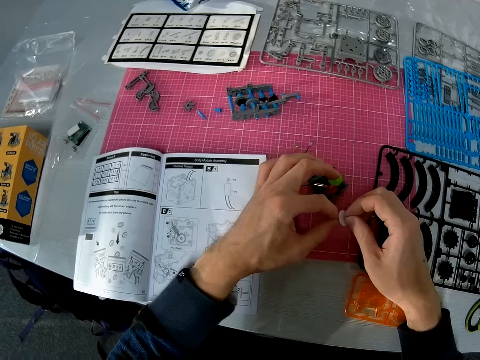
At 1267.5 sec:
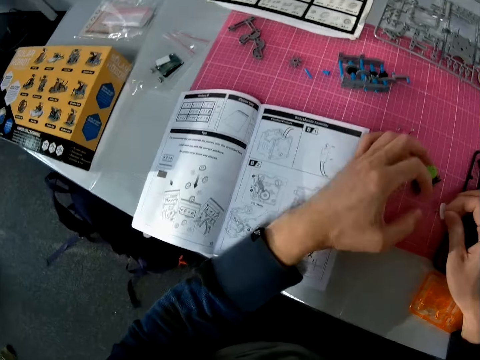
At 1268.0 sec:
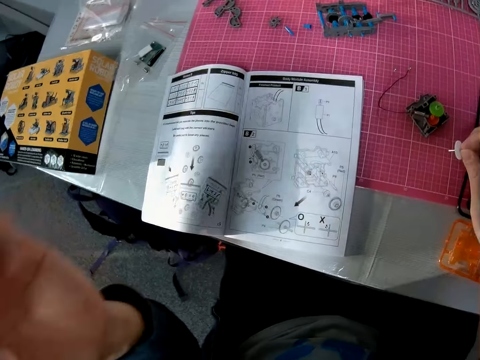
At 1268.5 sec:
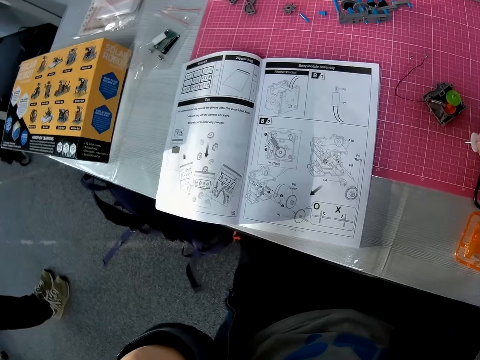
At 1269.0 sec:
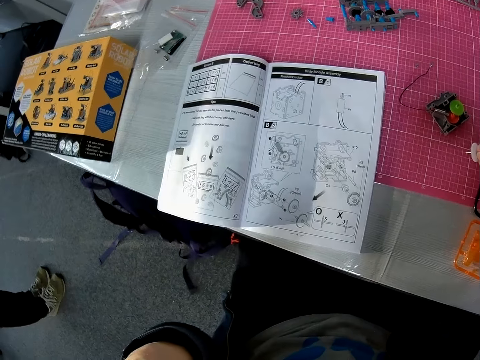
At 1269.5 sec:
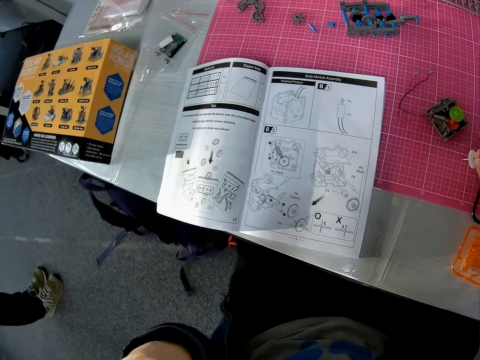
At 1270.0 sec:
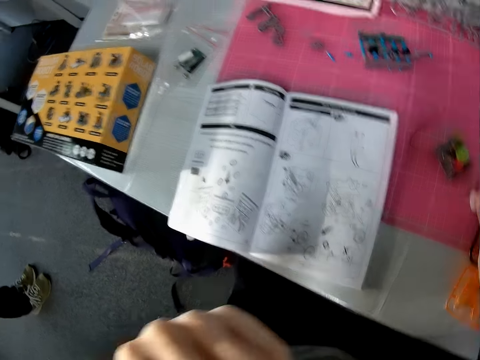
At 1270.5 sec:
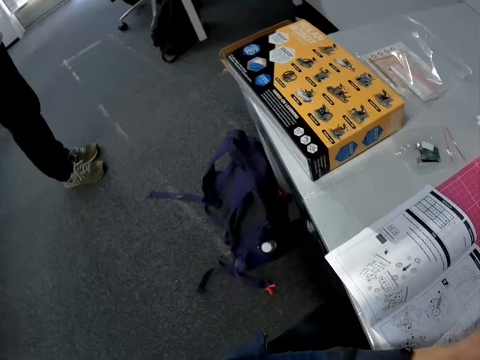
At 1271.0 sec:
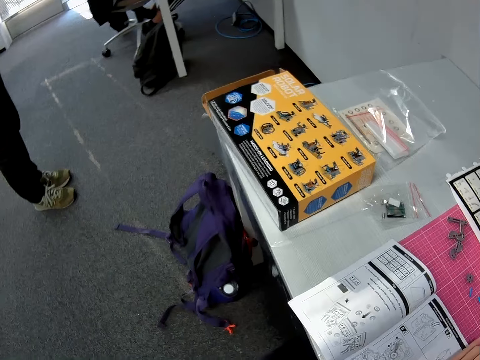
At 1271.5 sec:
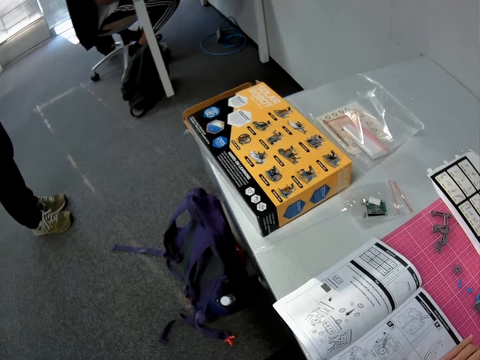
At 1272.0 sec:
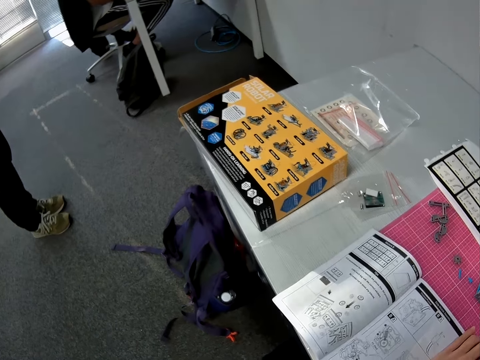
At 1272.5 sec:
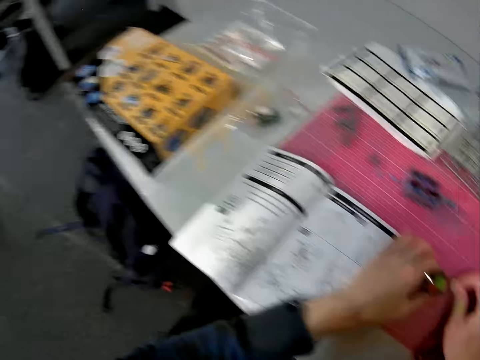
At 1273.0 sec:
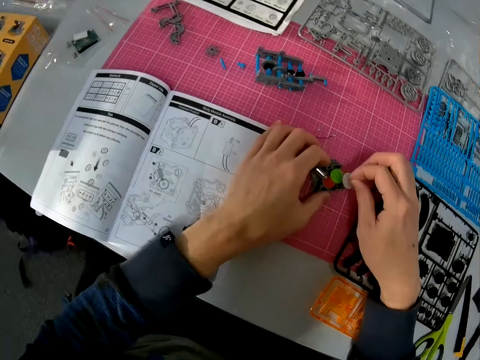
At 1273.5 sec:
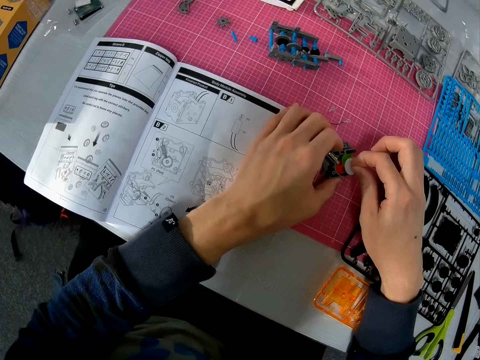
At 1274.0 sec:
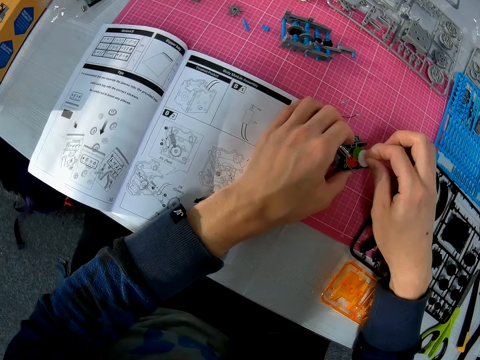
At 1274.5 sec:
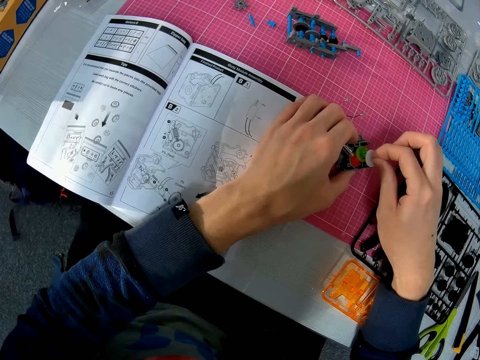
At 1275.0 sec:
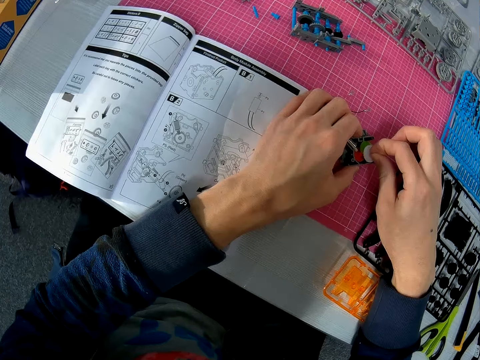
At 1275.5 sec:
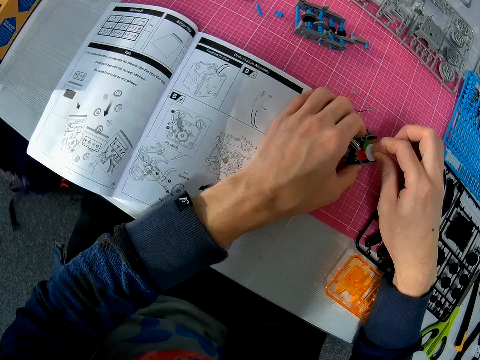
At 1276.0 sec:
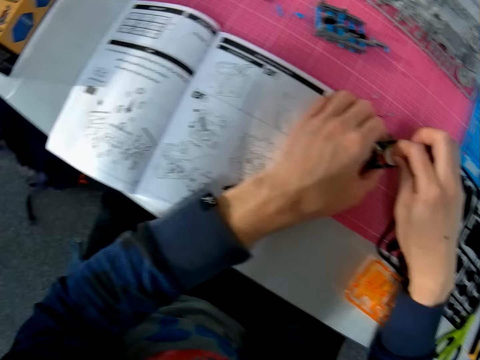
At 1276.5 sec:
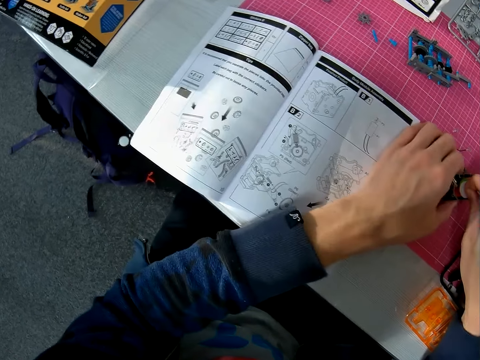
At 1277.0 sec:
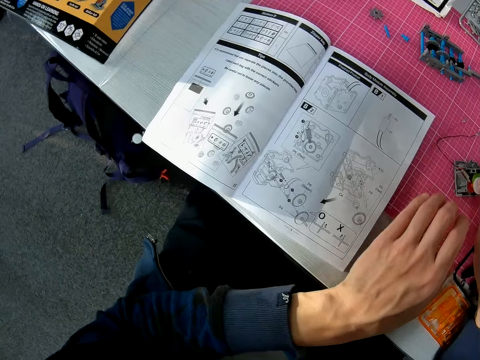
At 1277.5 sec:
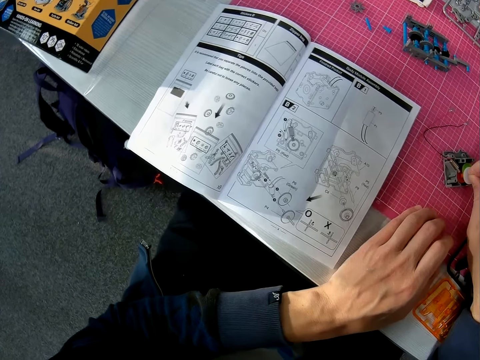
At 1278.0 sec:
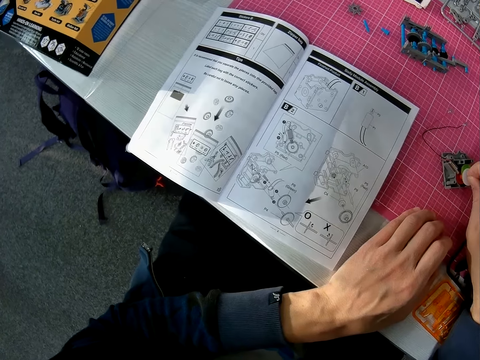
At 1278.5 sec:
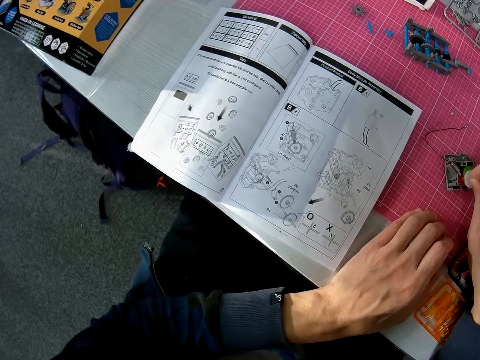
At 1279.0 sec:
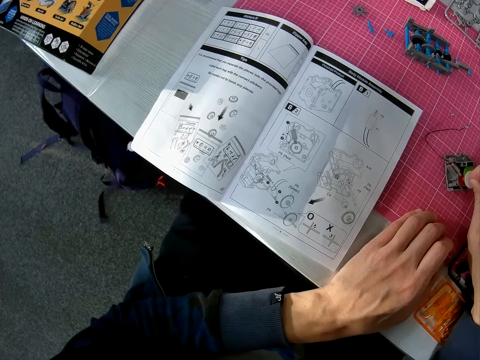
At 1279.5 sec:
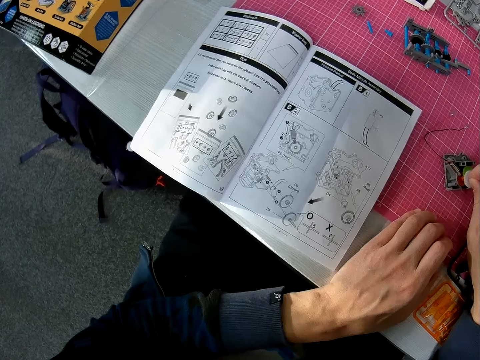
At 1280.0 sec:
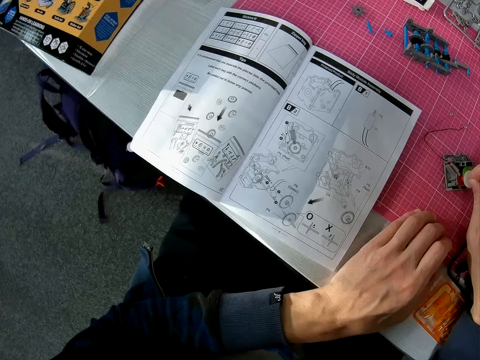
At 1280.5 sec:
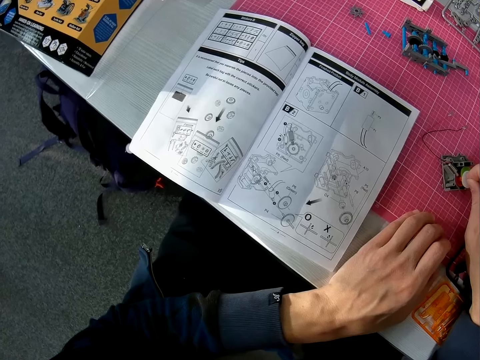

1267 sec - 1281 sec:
The camera wearer holds the object with both hands. He raises his left hand. He lifts a hand from the white gear. A person stands. The camera wearer lowers a hand towards the table. He fixes the white gear in the solar robot. He removes a hand from the solar robot and puts the hand on the table.

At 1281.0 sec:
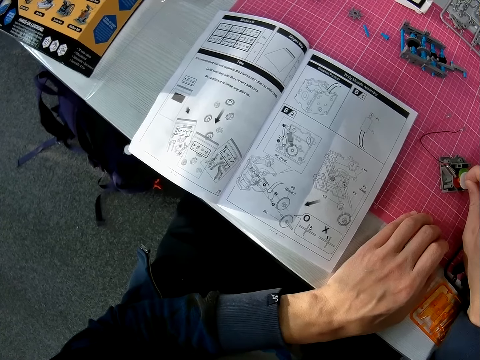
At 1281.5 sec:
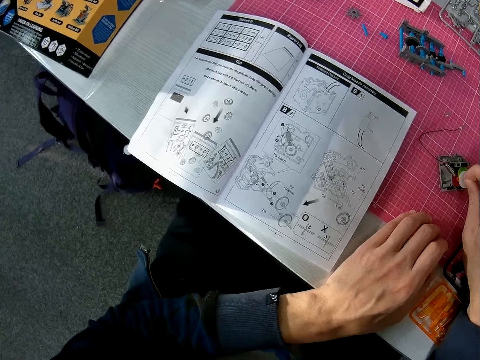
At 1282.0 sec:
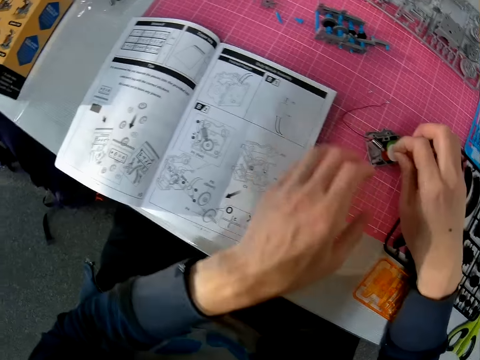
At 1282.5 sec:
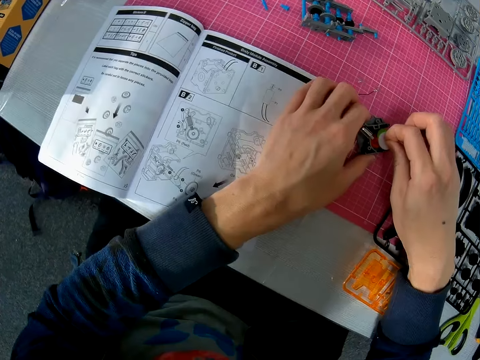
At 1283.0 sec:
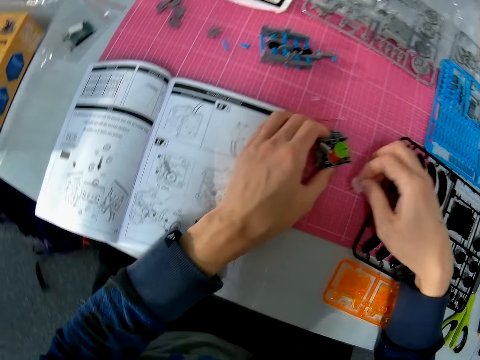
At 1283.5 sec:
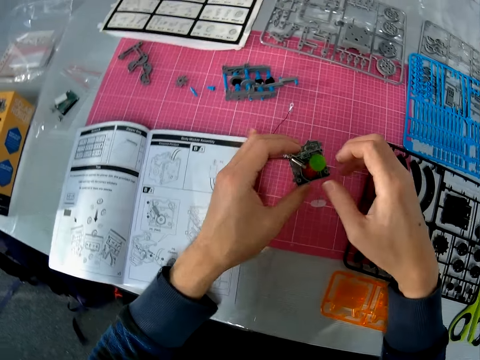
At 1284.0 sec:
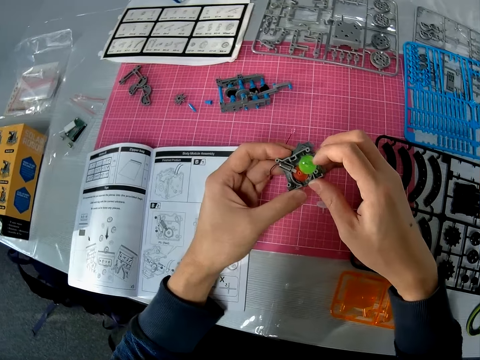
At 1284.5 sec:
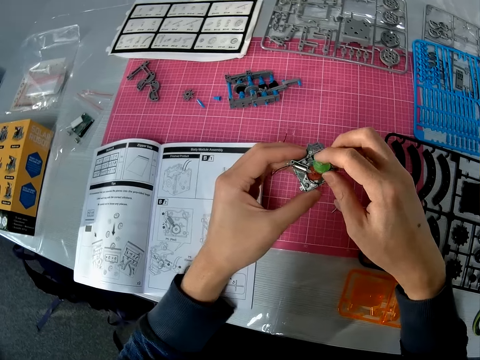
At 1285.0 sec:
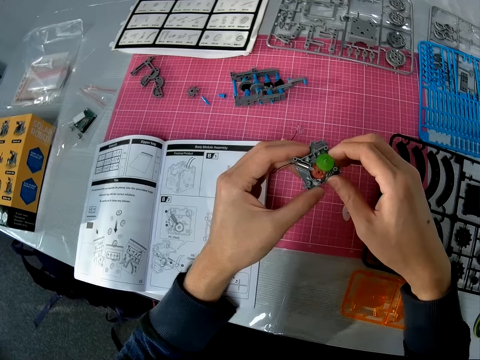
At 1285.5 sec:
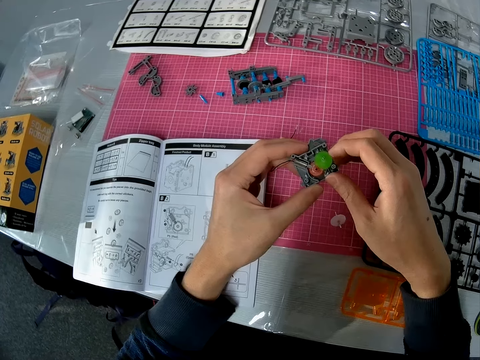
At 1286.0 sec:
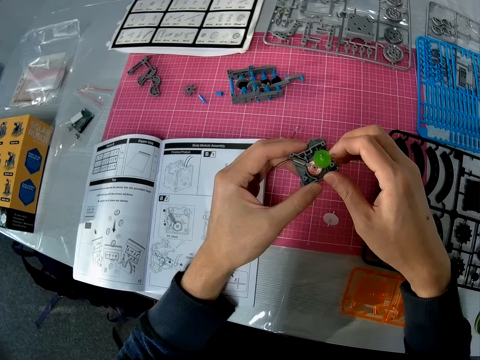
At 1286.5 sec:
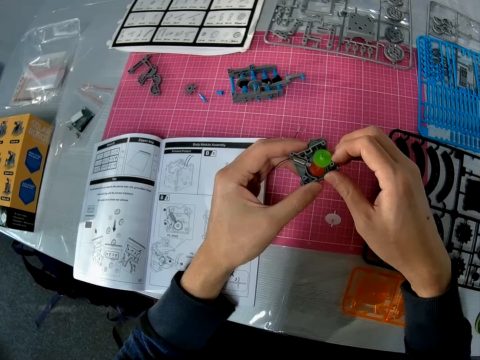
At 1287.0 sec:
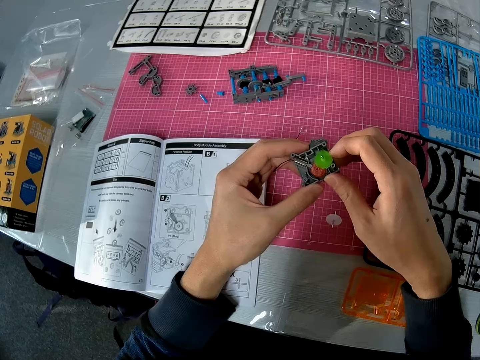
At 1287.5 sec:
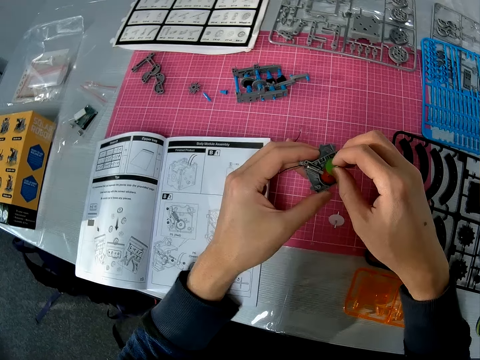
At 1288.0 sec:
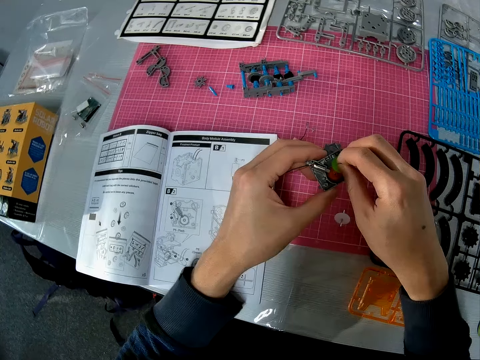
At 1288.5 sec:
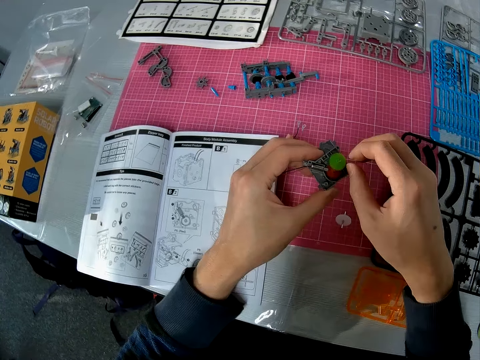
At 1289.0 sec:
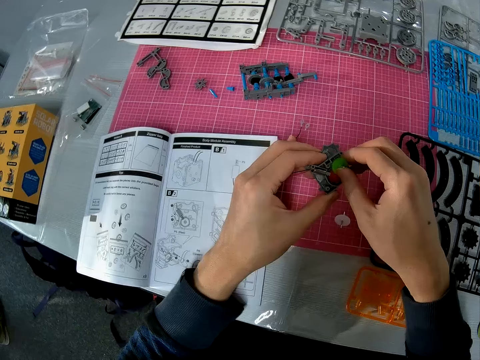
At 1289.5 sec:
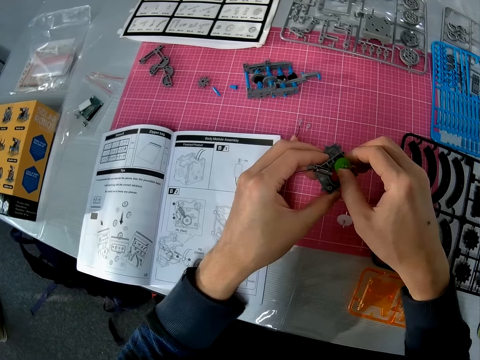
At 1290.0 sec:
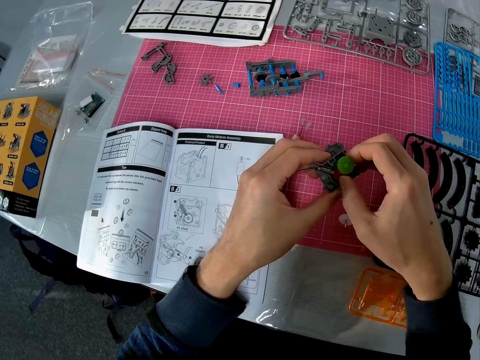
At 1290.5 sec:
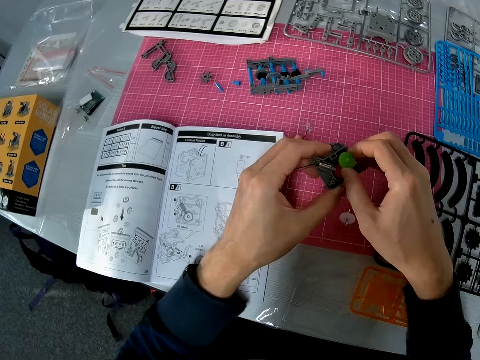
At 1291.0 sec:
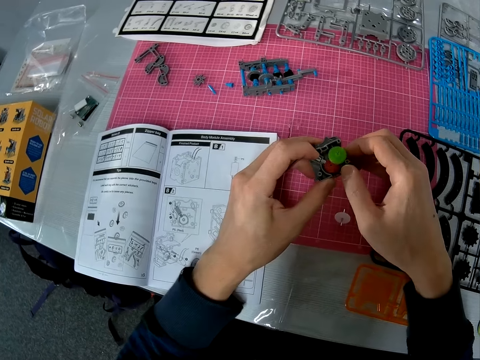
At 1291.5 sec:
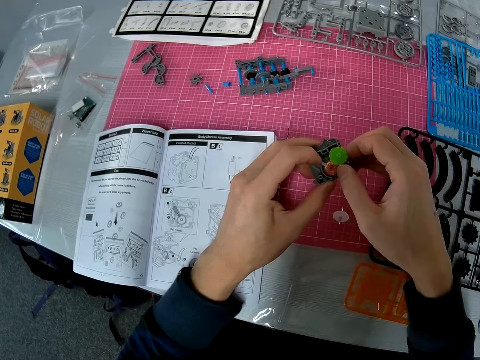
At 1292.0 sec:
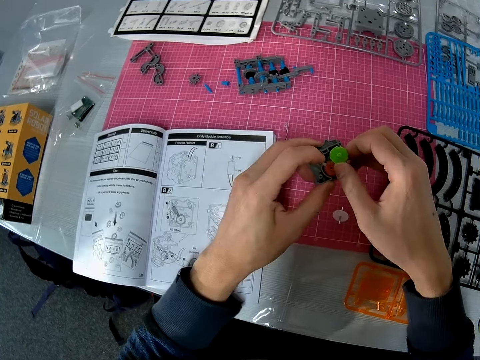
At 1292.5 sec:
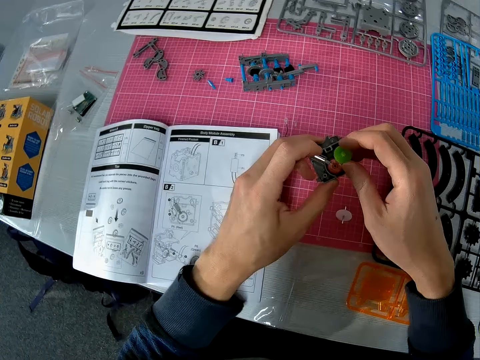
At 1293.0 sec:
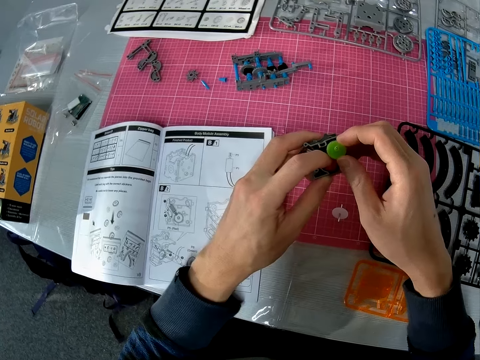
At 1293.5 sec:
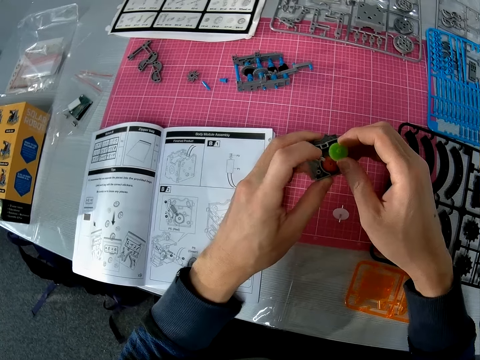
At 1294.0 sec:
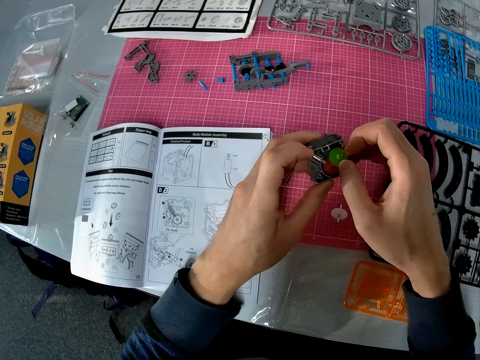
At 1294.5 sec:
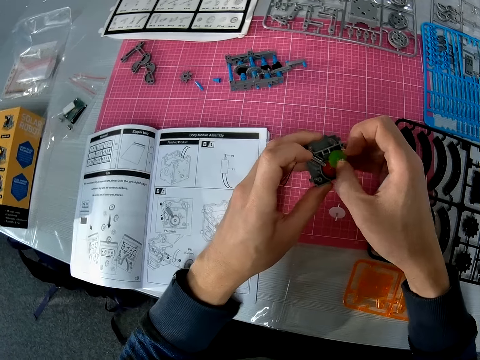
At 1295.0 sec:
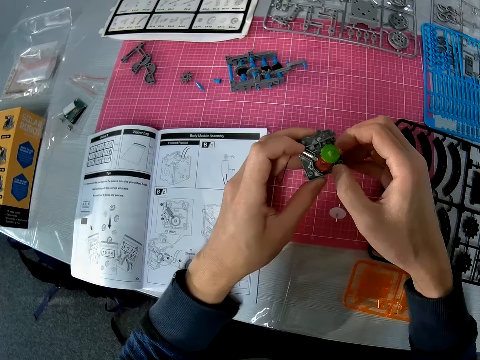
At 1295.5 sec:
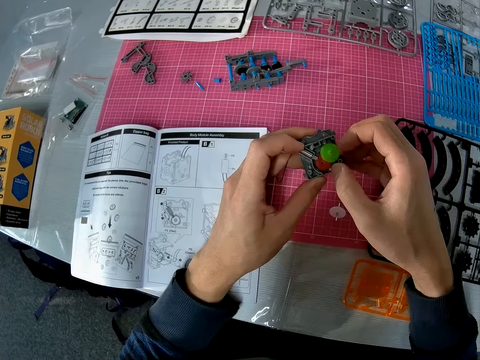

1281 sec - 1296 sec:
The camera wearer picks the solar robot. He drops the object in his right hand on the table. He works on the object in his left hand with both hands. He holds the solar robot with the other hand. He rotates the green gear. A person walks. The camera wearer touches the green gear with a finger.
